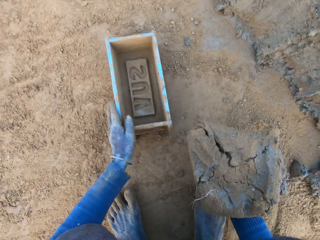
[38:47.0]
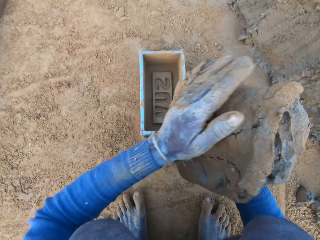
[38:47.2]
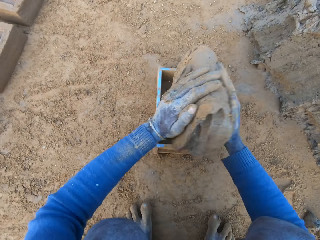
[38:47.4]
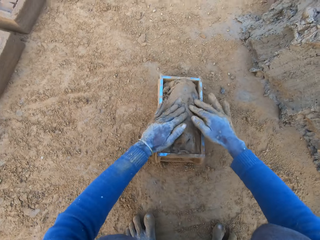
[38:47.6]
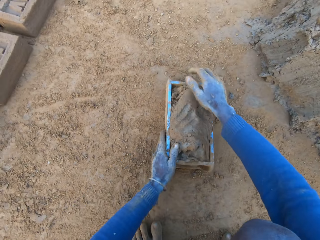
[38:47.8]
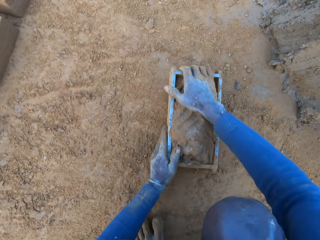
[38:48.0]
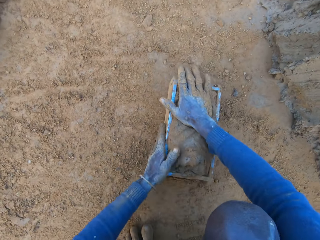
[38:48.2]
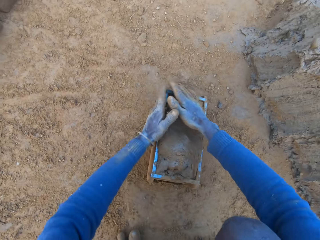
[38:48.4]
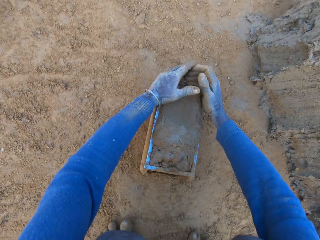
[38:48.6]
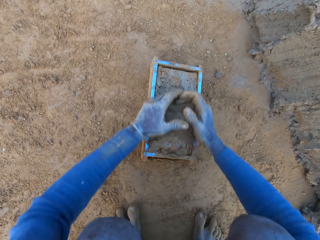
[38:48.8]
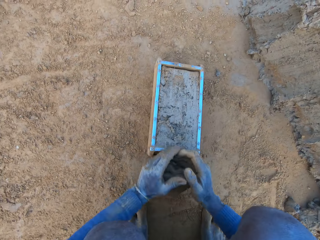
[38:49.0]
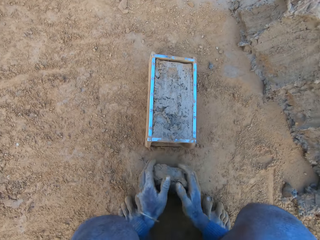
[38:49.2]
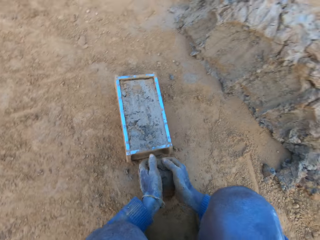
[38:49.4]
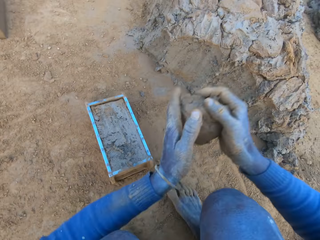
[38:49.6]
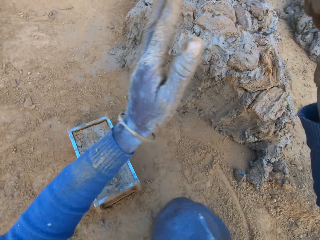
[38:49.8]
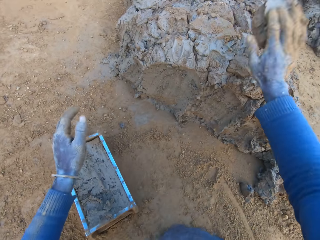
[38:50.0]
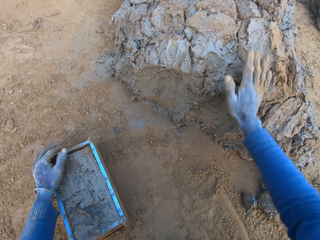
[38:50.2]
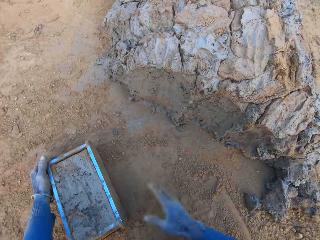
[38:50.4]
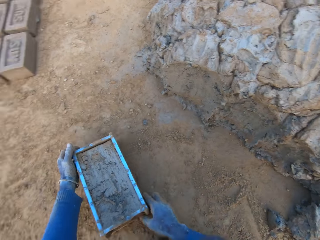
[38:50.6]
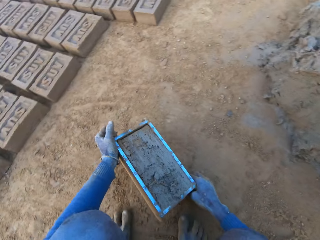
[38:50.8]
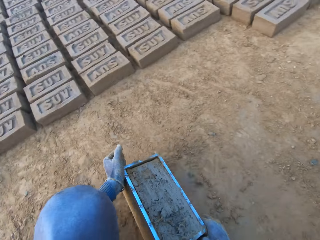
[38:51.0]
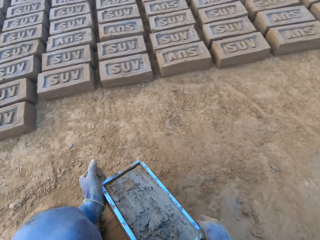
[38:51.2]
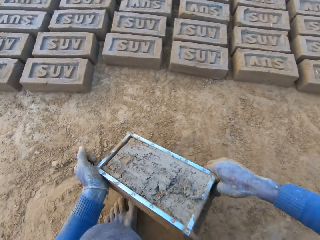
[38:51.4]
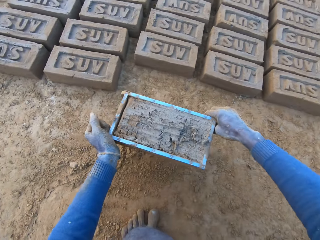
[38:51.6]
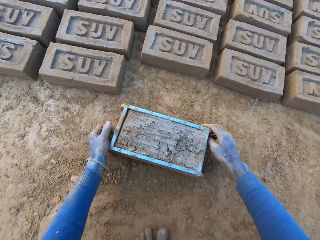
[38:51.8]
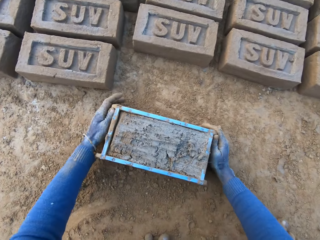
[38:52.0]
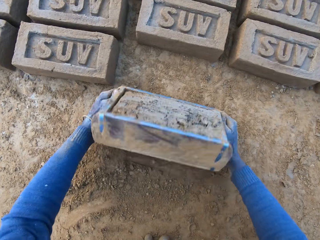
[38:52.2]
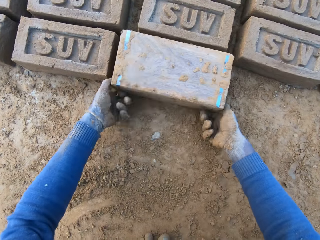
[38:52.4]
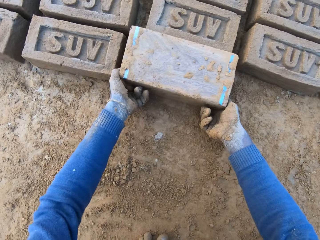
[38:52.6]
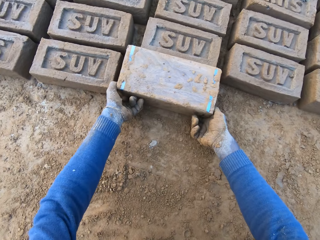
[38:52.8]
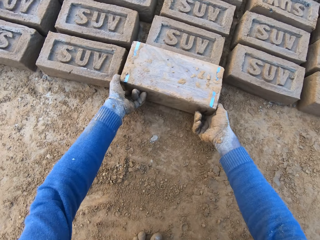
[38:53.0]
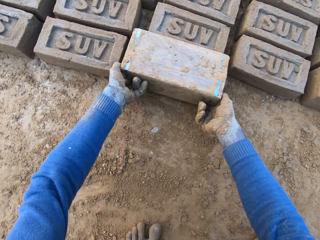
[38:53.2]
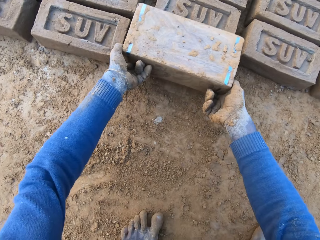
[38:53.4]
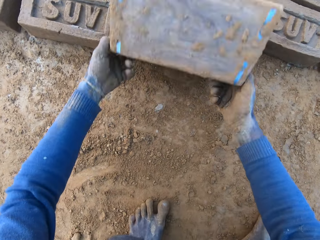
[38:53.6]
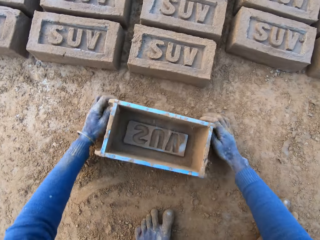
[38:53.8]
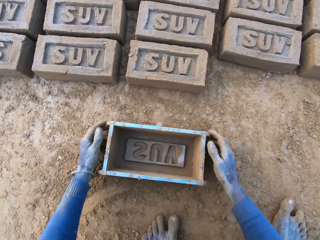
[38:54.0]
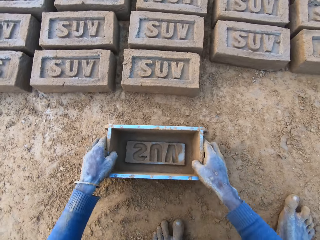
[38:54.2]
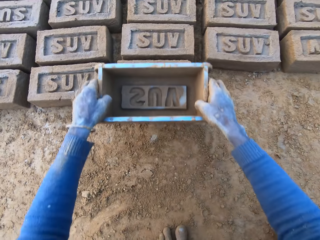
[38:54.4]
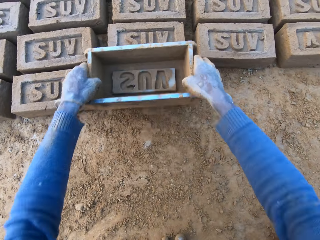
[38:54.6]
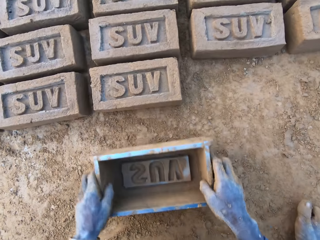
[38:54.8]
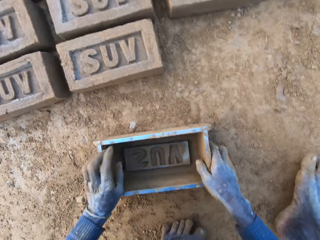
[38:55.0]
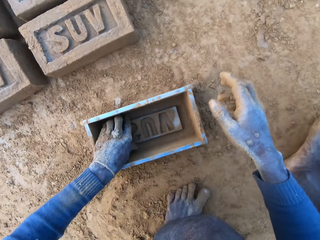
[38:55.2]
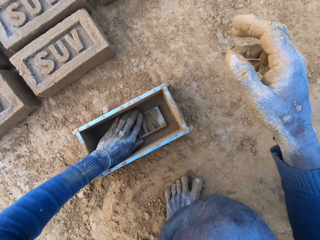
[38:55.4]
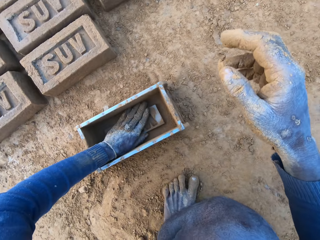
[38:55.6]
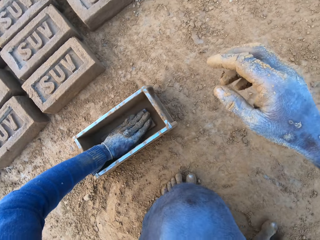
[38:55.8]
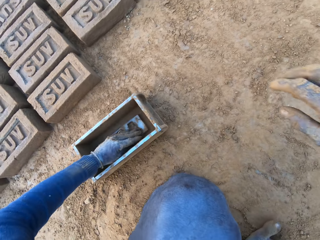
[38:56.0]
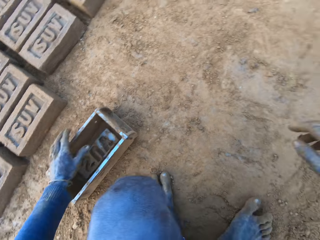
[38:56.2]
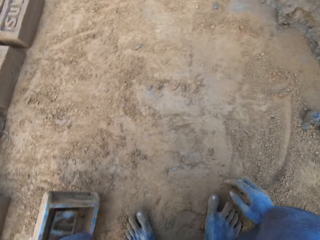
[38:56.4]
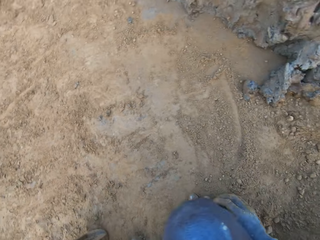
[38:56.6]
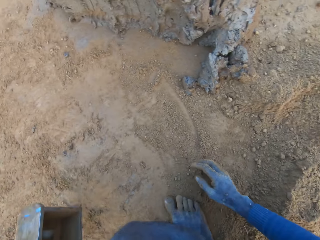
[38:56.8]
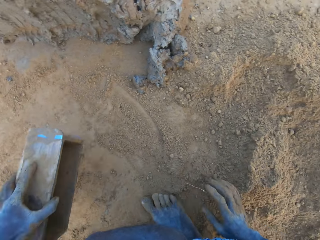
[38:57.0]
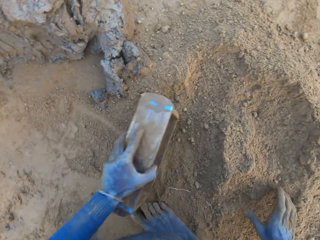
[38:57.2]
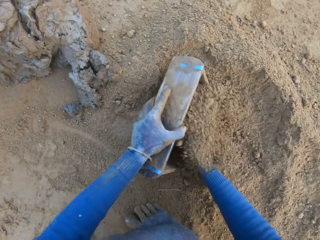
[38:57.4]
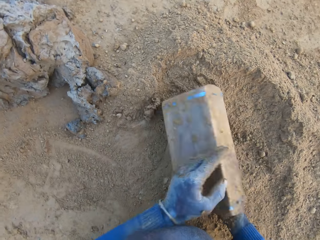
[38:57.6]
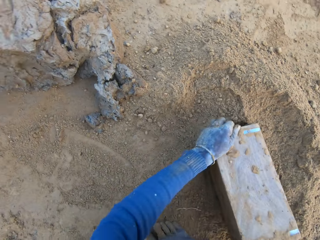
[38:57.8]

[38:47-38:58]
The camera wearer adjusts the clay mould with his left hand. He puts the clay into the clay mould. He scrapes clay from the mould with his hands. He cuts off the mud. He throws the clay on the clay mud. He moves the clay mould on the ground with his hands. He puts the brick aside. He turns the clay mould on the ground. He touches the brick with the mould. He removes clay from the mould with his left hand.

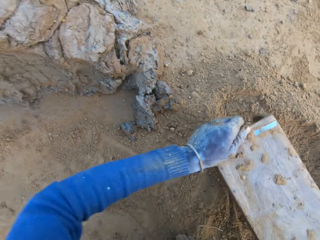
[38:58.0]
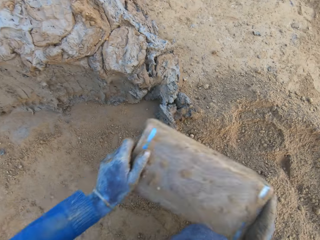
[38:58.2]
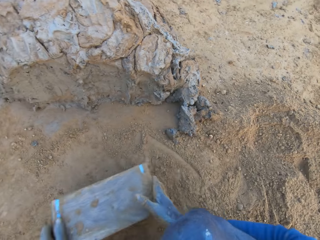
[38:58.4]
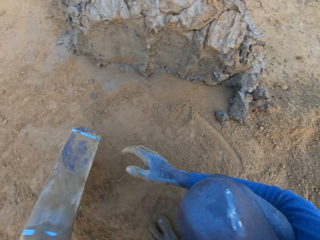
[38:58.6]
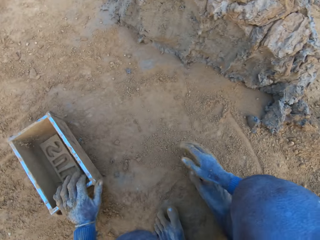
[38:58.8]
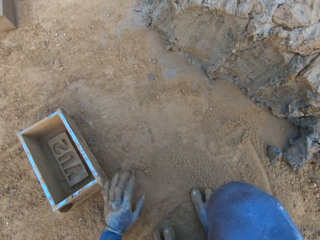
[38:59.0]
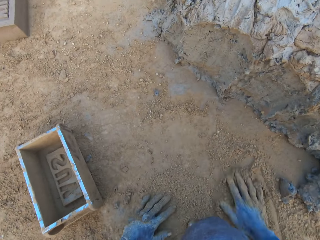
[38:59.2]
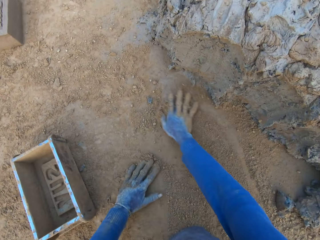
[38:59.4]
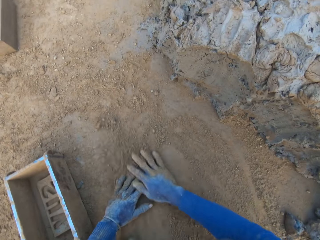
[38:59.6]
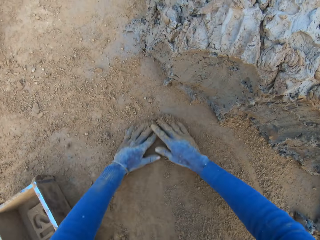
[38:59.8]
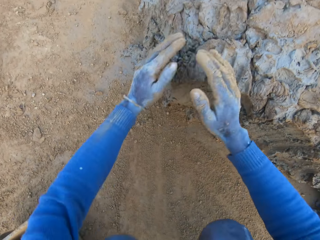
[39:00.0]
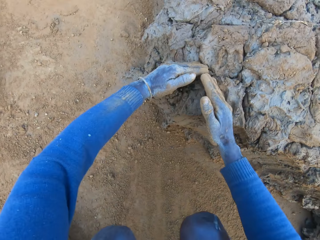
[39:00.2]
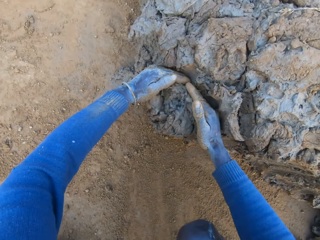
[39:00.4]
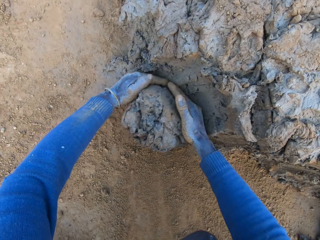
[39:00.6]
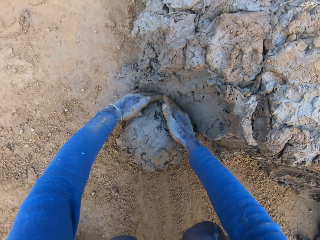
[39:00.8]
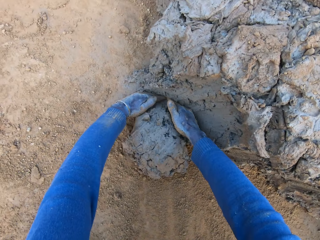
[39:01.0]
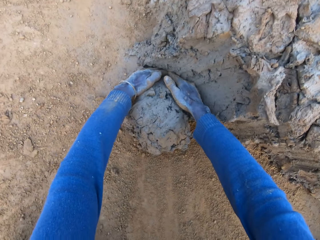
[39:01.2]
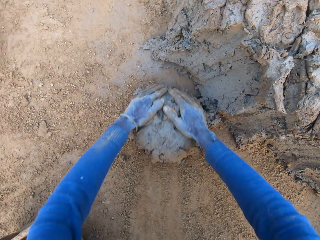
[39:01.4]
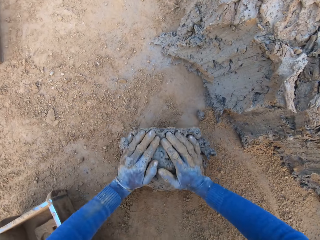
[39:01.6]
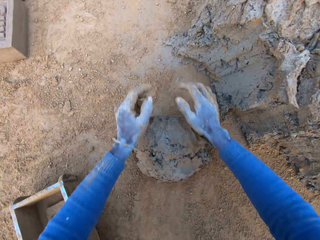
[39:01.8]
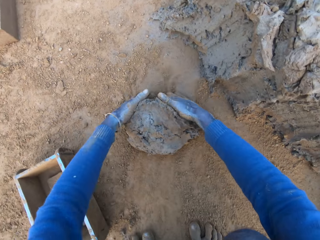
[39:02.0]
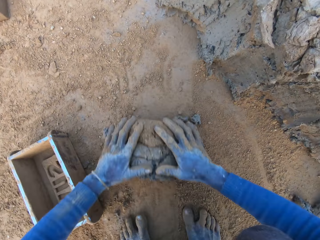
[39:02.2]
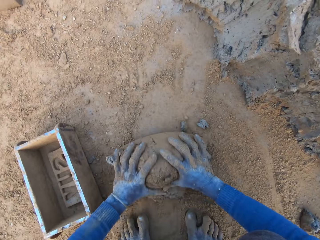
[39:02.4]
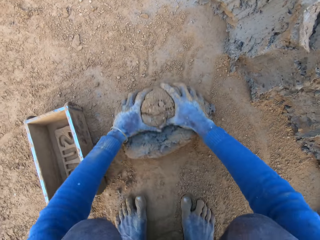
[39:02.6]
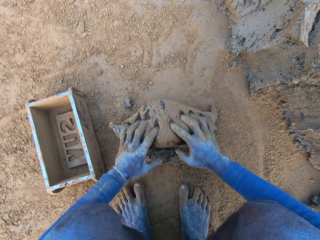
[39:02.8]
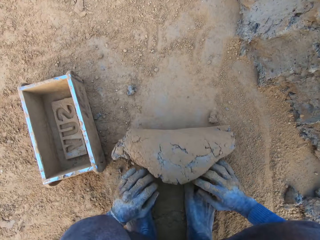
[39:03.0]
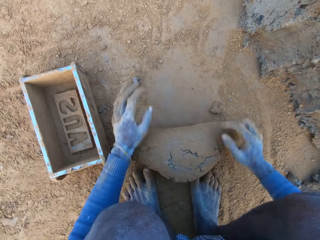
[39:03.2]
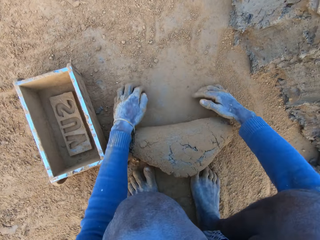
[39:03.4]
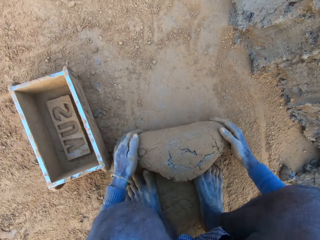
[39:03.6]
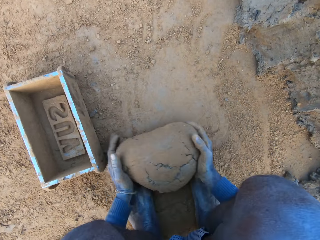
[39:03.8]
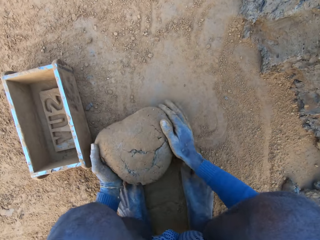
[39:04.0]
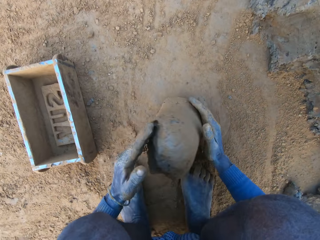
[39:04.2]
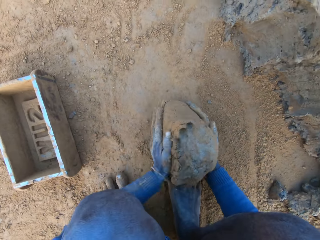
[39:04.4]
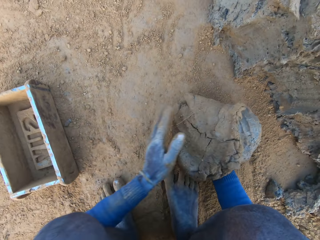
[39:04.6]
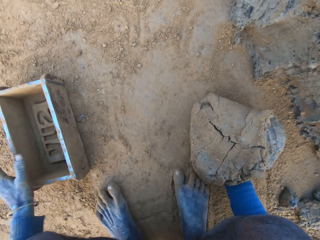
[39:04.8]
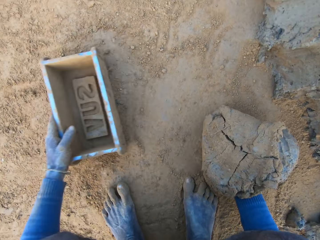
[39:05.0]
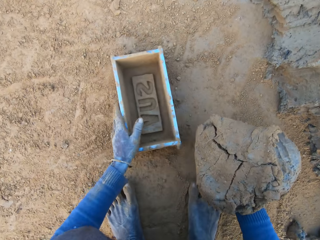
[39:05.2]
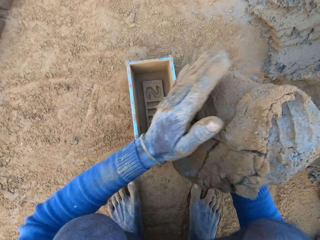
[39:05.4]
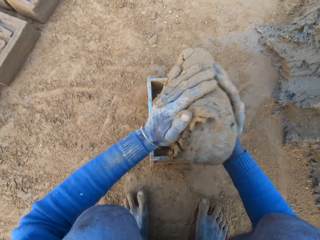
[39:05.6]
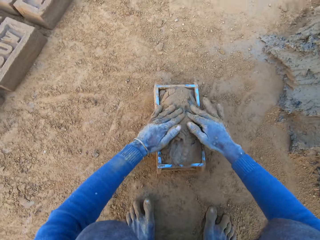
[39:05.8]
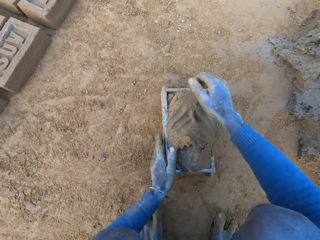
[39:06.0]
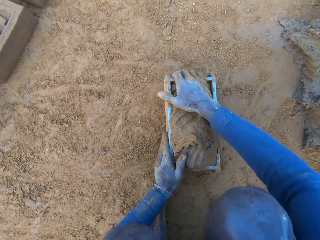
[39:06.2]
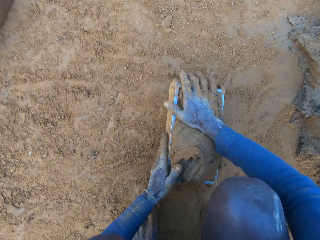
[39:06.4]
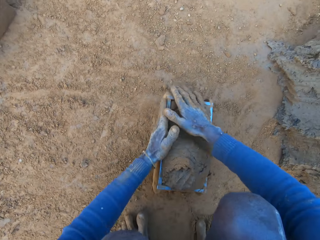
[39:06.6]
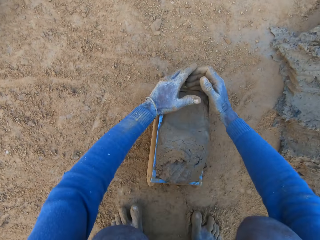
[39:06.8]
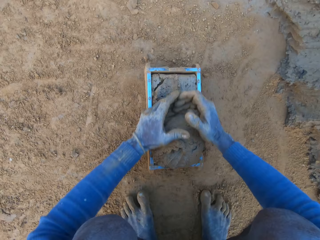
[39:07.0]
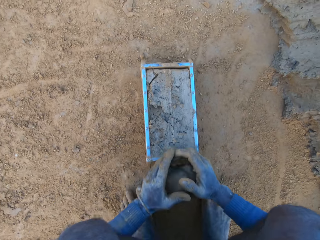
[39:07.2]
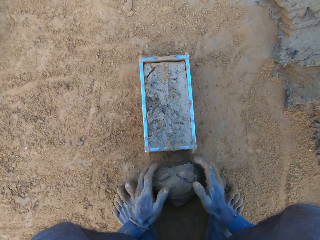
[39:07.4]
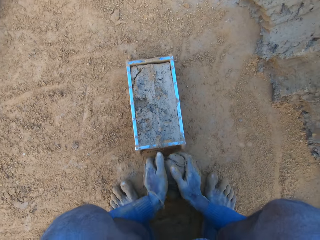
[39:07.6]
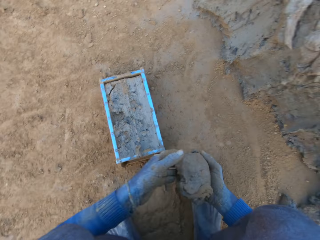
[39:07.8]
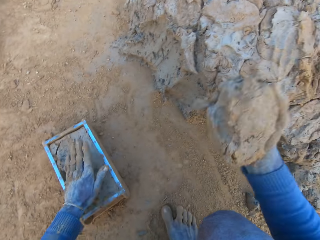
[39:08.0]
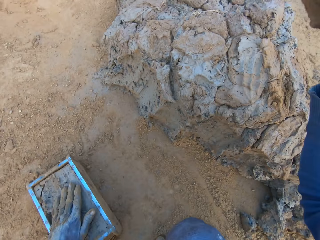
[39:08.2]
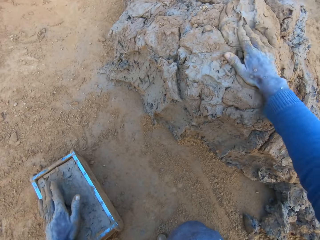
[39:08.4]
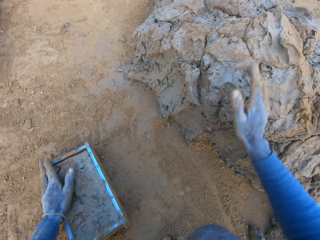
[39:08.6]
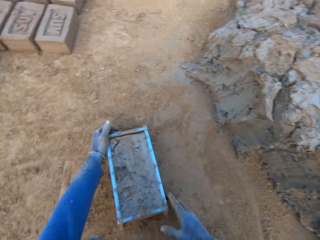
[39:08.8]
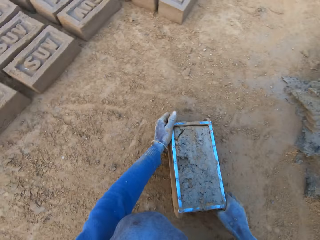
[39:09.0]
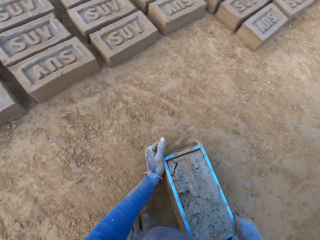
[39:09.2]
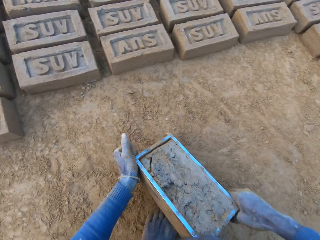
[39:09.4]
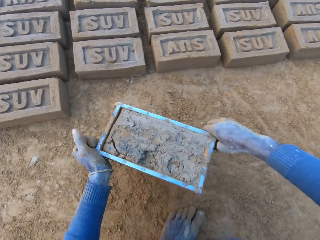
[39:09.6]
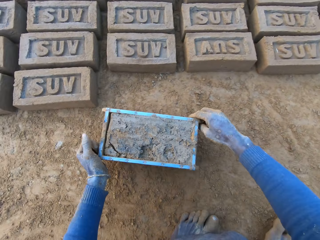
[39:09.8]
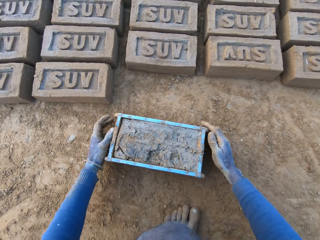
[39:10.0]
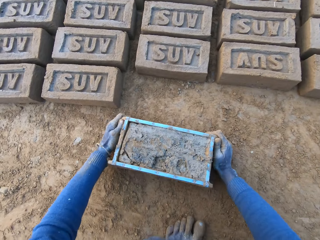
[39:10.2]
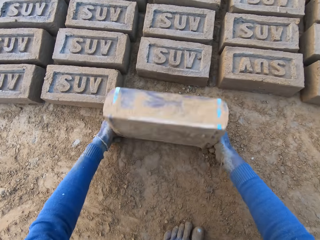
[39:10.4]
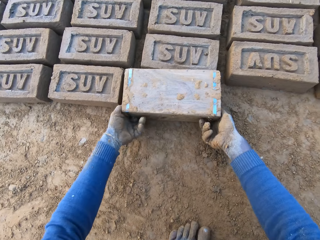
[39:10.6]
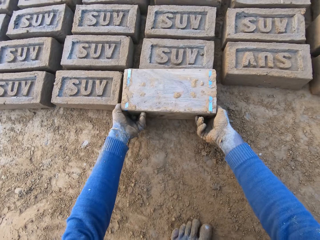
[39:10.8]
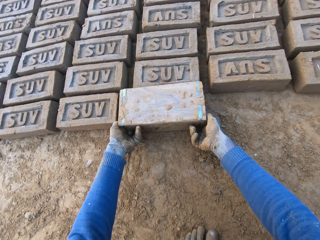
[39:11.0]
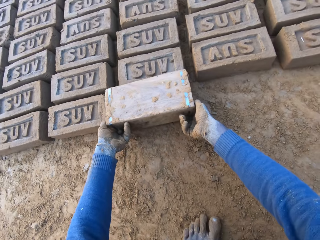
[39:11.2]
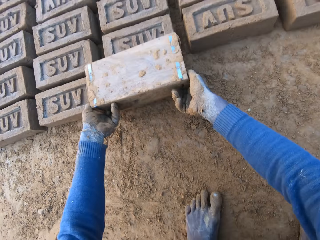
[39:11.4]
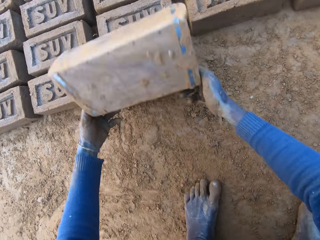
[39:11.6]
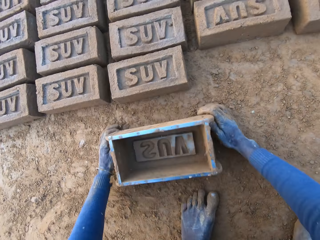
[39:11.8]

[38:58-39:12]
The camera wearer packs sand into the clay mould or box with his right hand. He drops the box. He rubs his hands on sand. He packs clay from the clay mud with his hands. He presses the clay with his hands. He adjusts the clay mould with his left hand. He puts the clay into the clay mould. He presses the clay with his hands. He scrapes clay from the mould with his hands. He cuts off the mud. He drops the clay on the clay mud. He moves the clay mould on the ground with his hands. He turns the clay mould on the ground. He puts the brick aside.
